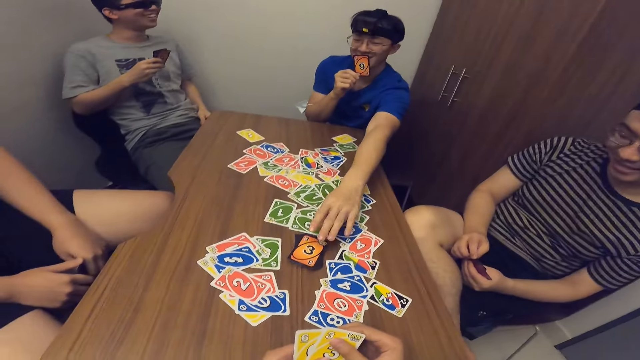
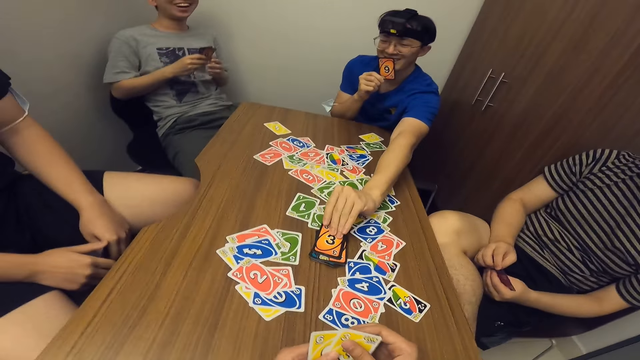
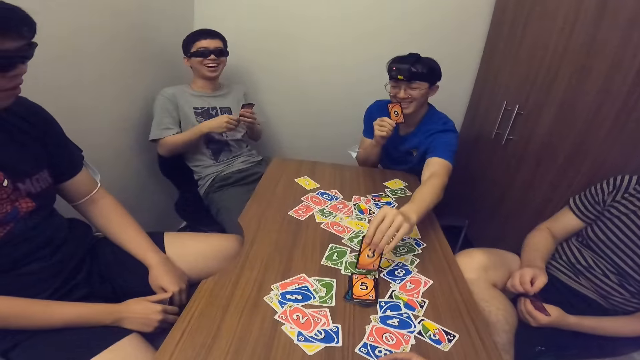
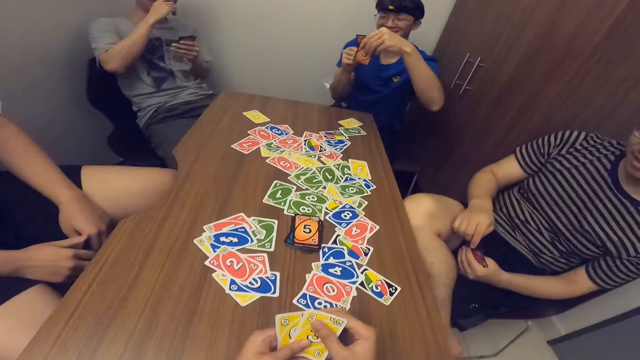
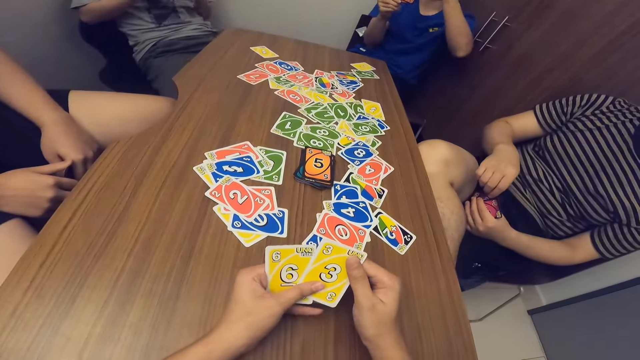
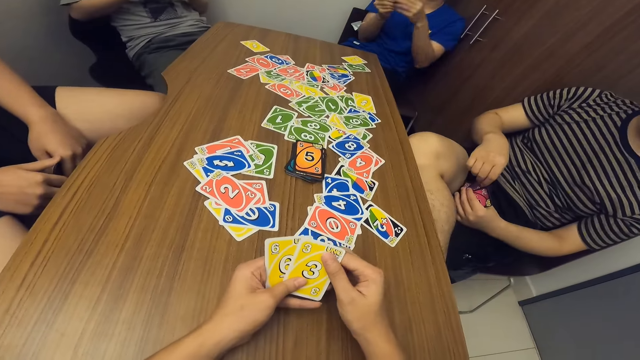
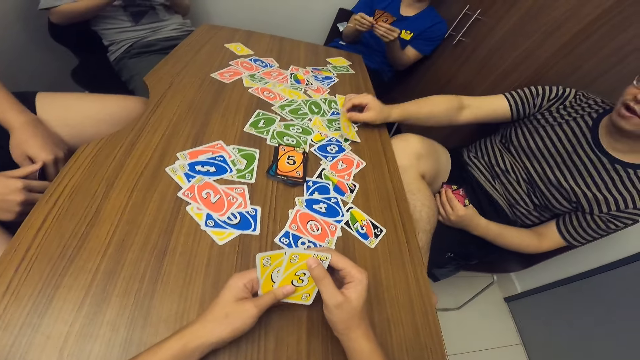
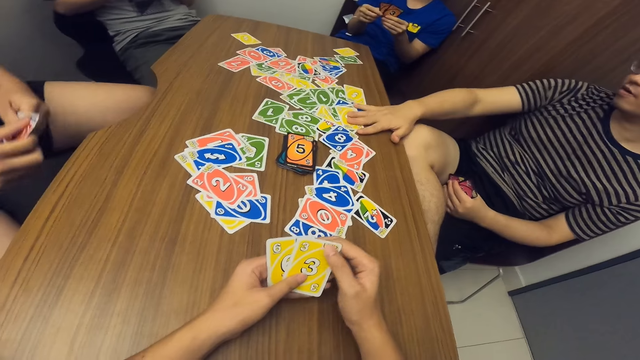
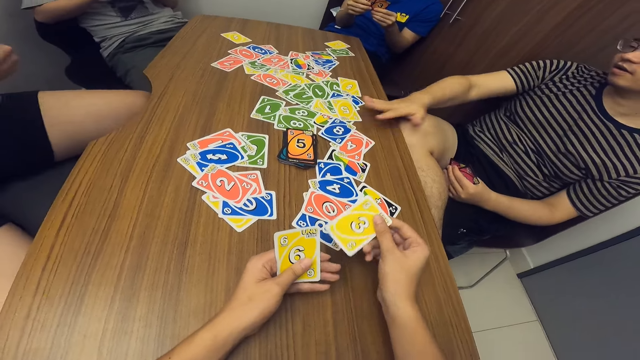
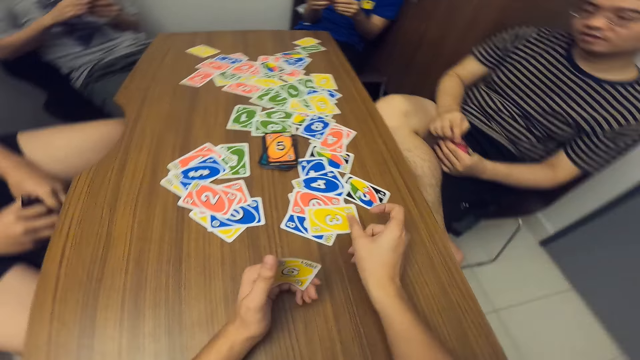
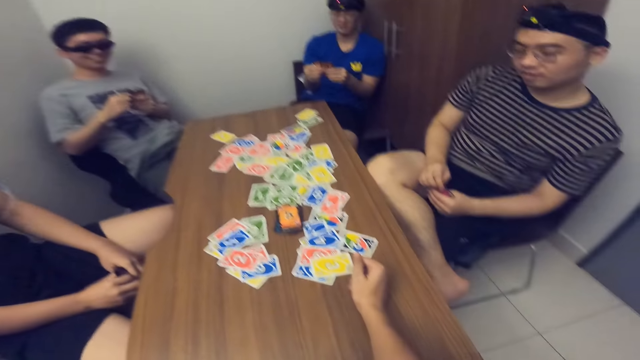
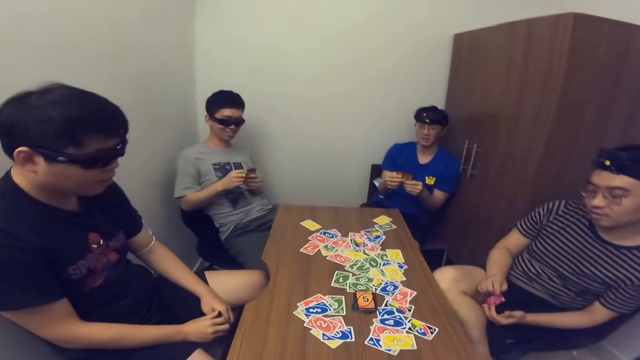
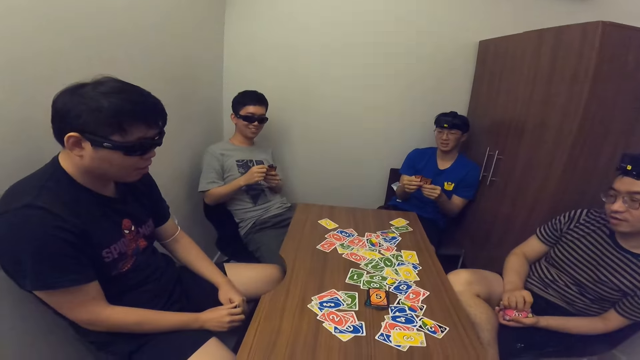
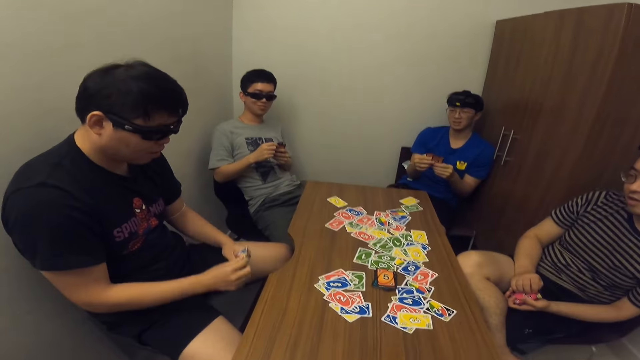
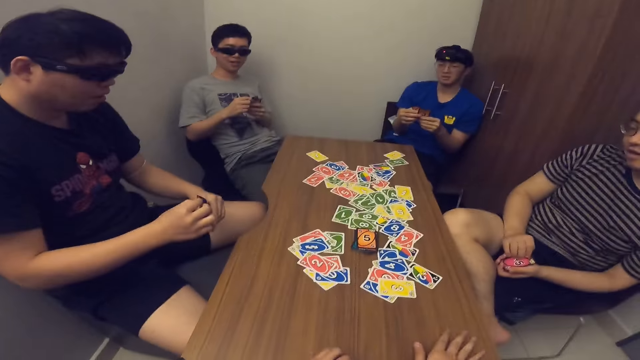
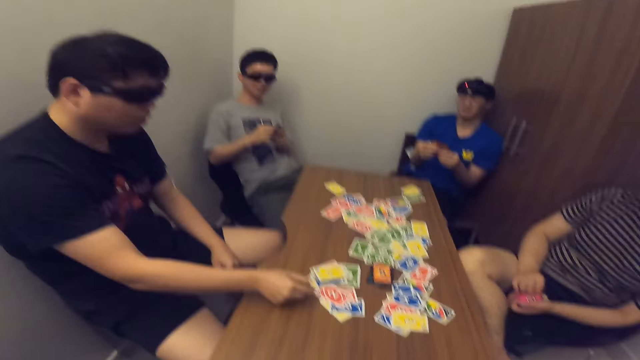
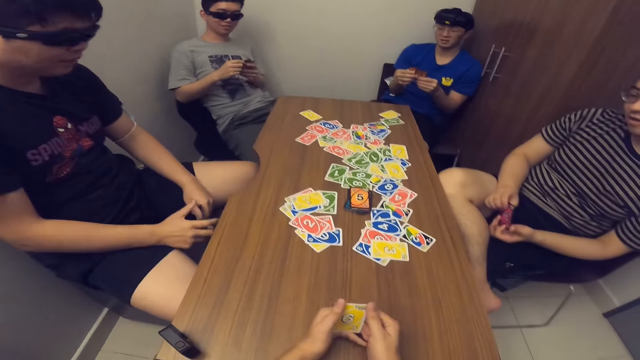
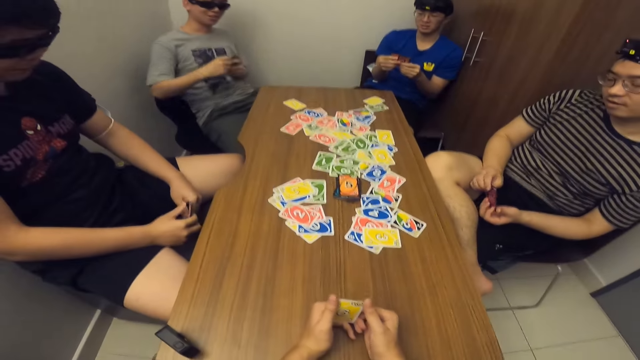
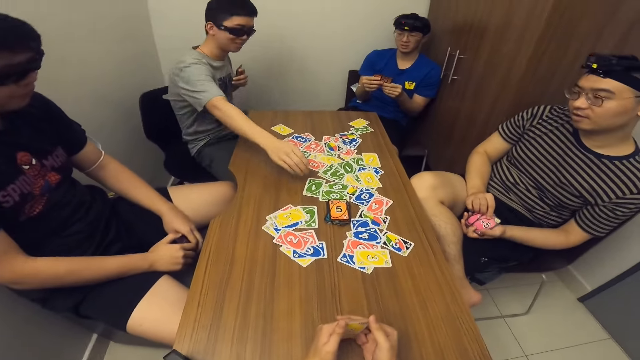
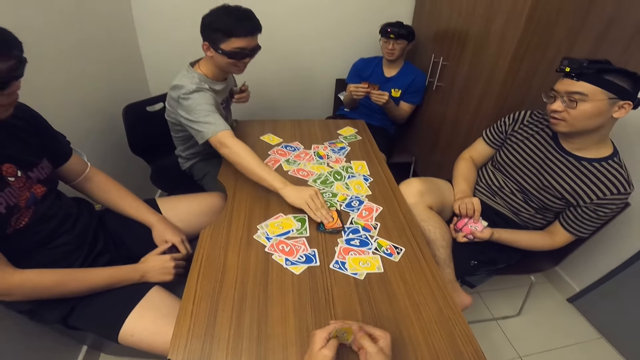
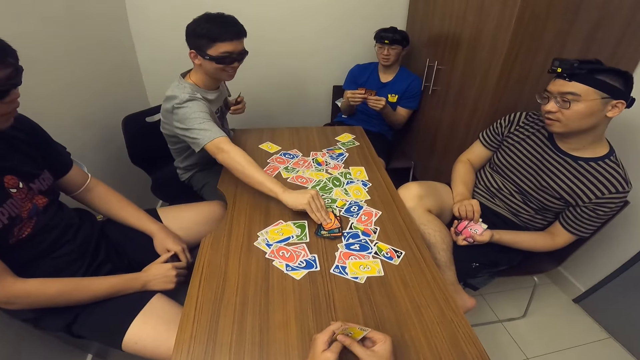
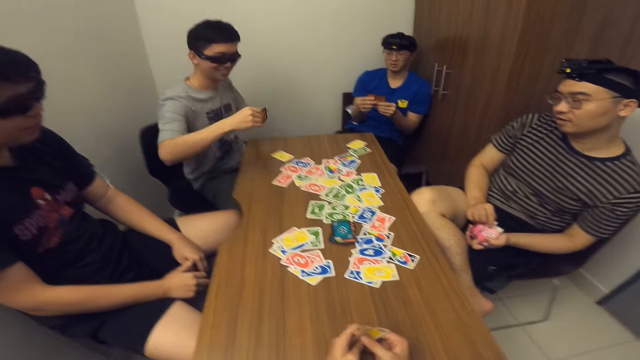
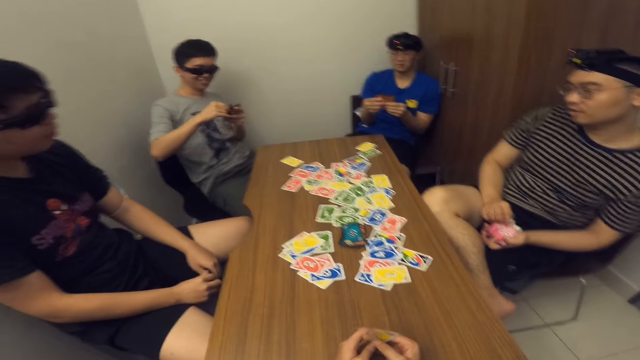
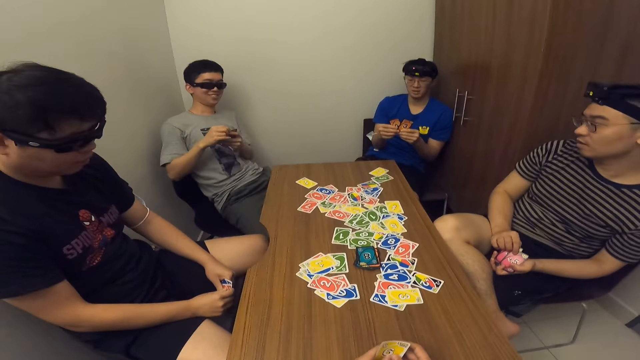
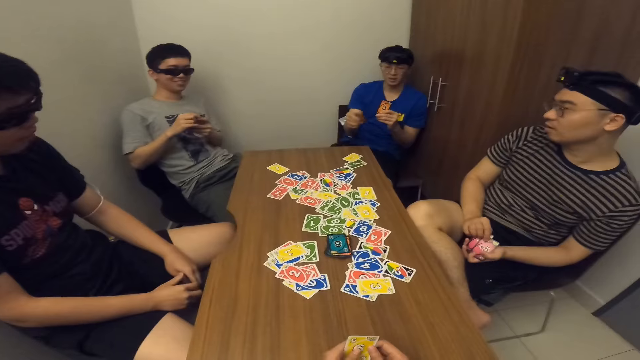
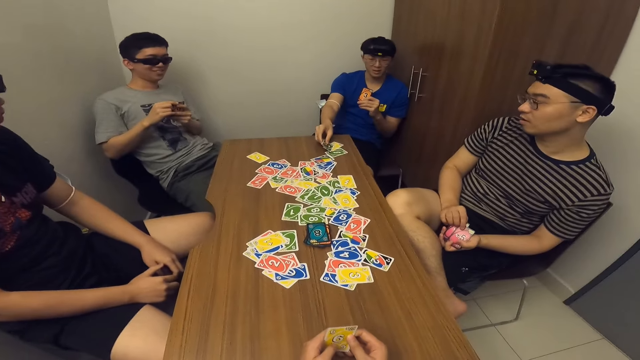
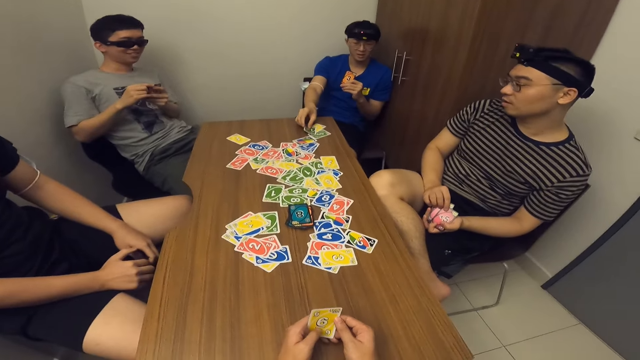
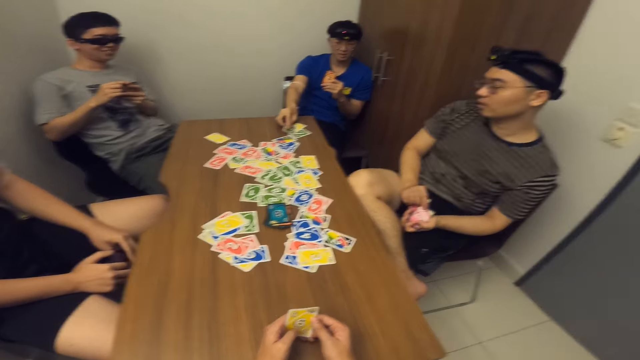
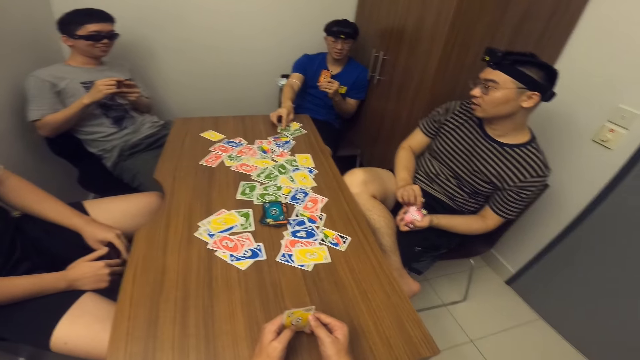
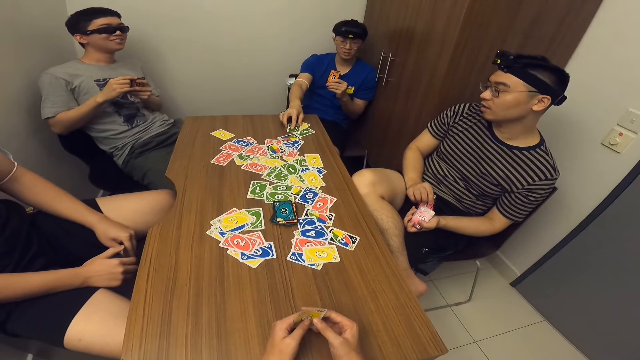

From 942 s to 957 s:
A man picks up a card from the deck of cards on the table with his right hand. Another man drops a card on the table with his right hand. The camera wearer drops a card on the table with his right hand. A third man drops a card on the table with his right hand. A fourth man picks up a card from the deck of cards on the table with his right hand. The first man drops a card on the table with his right hand.

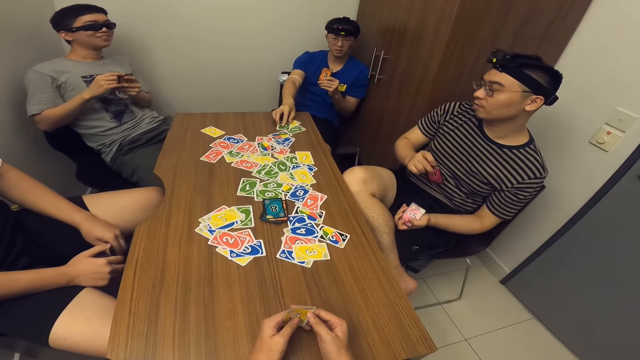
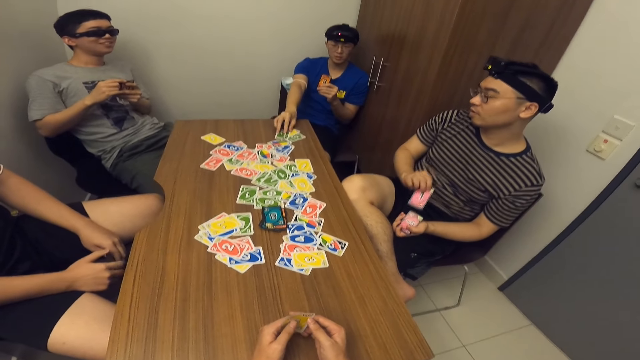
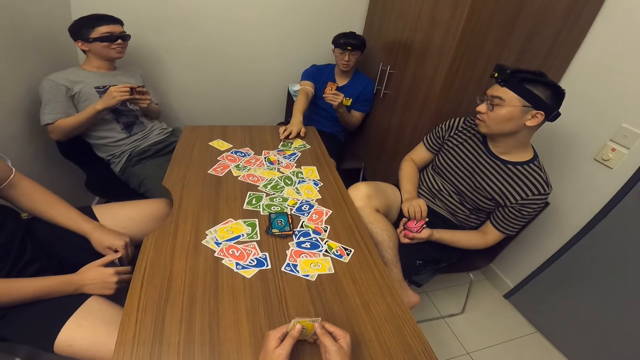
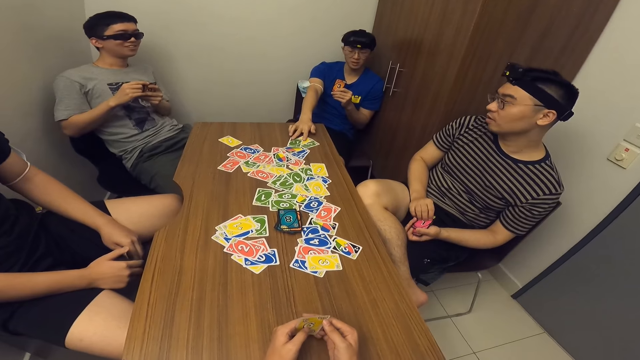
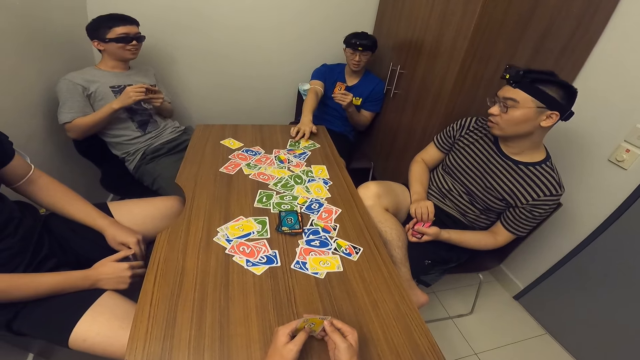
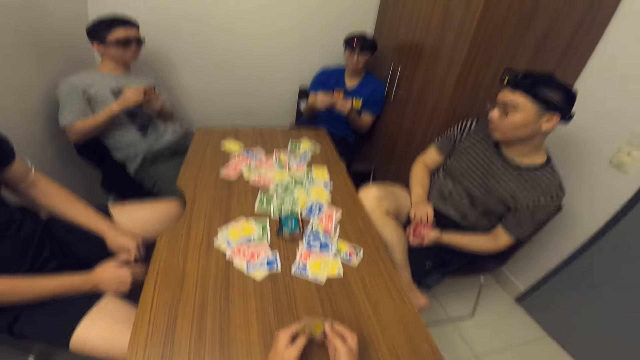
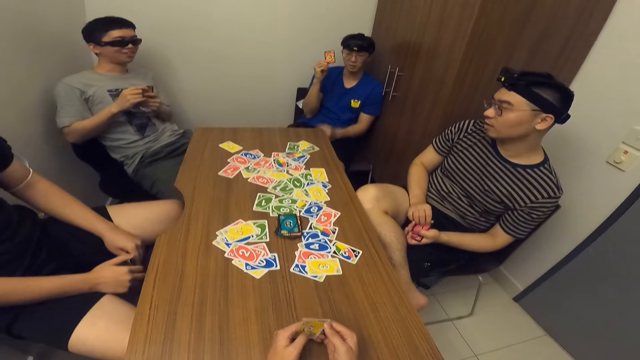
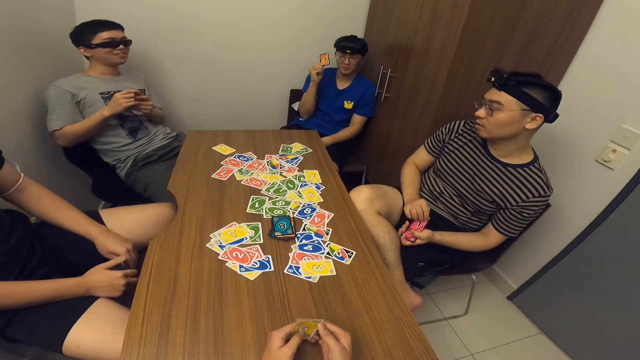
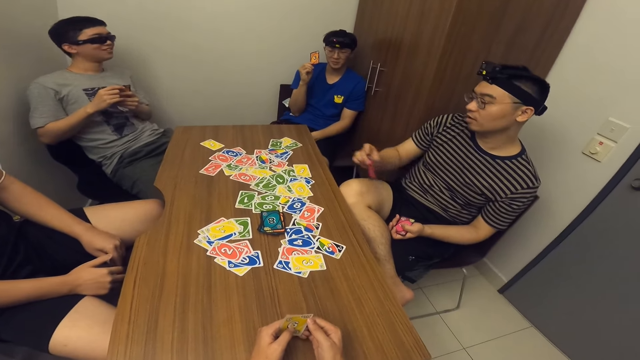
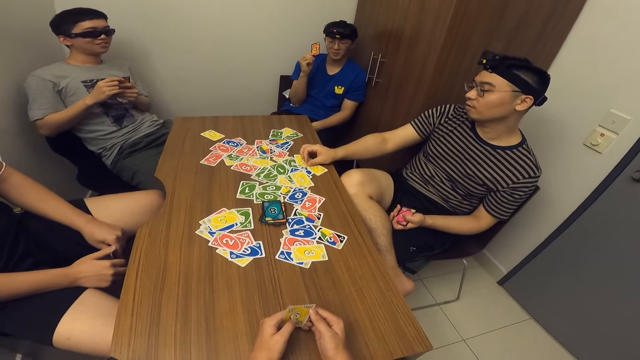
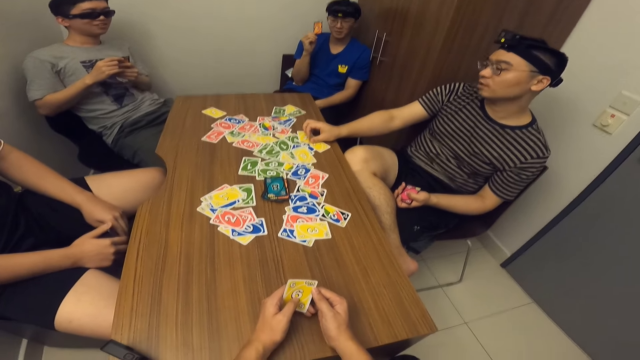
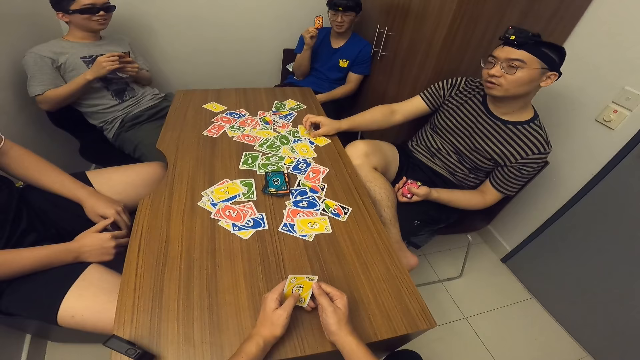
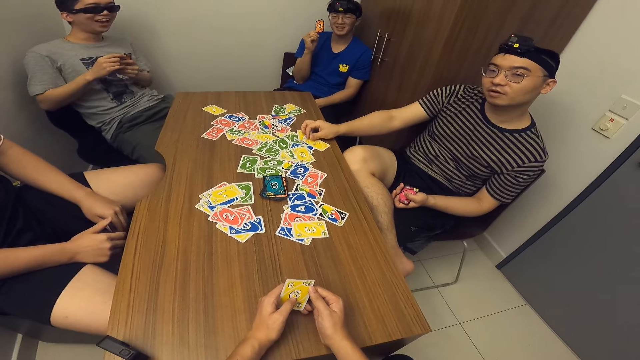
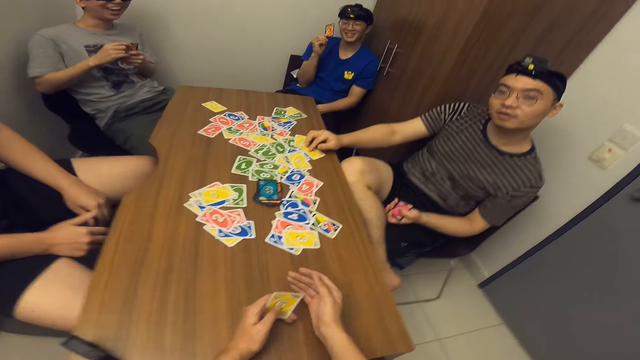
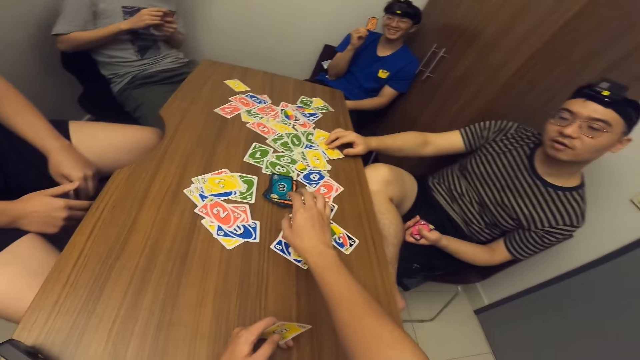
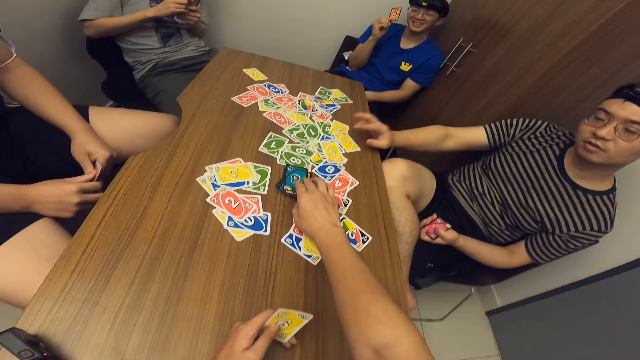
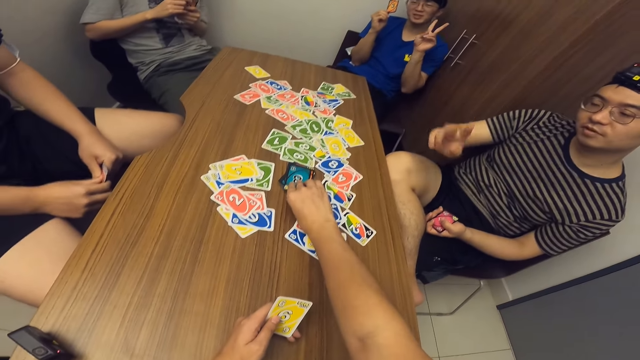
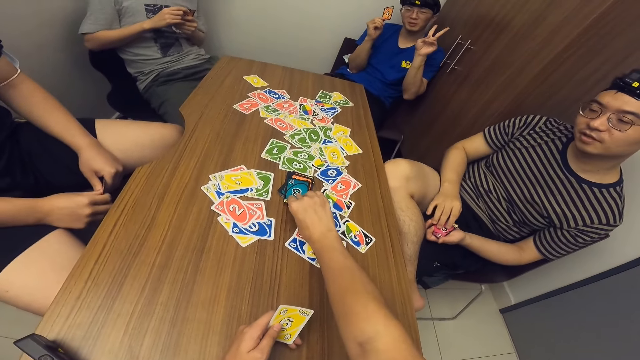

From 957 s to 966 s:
A man drops a card on the table with his right hand. The camera wearer picks up two cards from the deck of cards on the table with his right hand.
